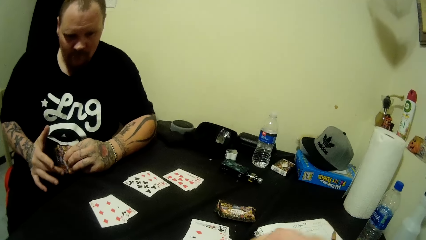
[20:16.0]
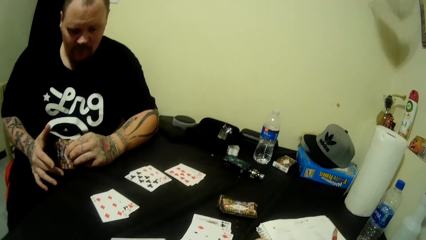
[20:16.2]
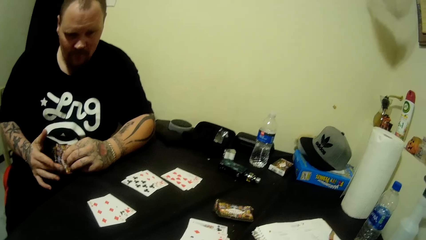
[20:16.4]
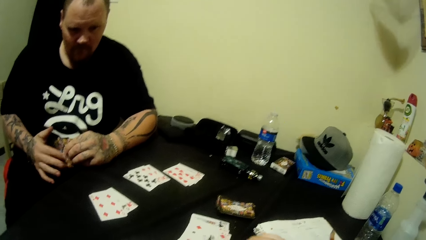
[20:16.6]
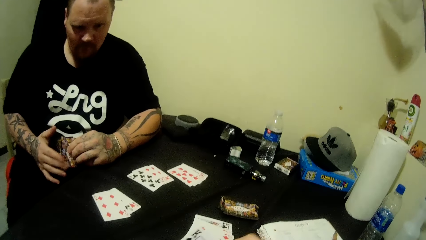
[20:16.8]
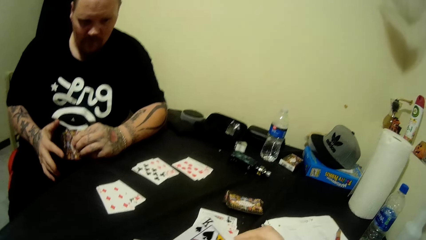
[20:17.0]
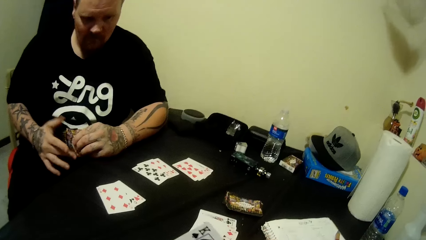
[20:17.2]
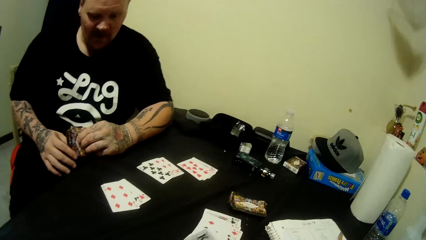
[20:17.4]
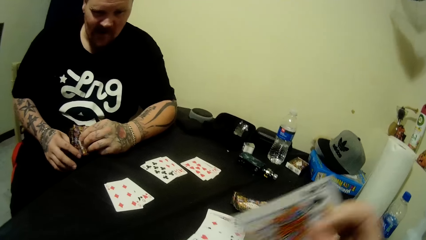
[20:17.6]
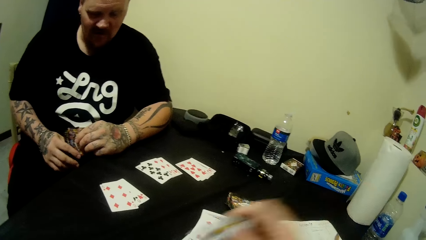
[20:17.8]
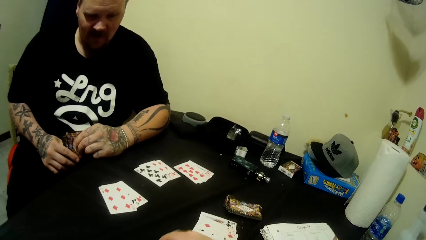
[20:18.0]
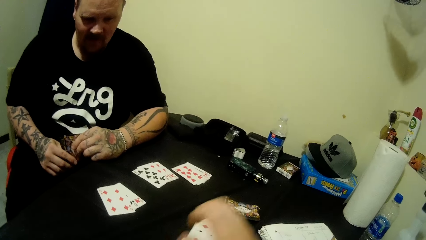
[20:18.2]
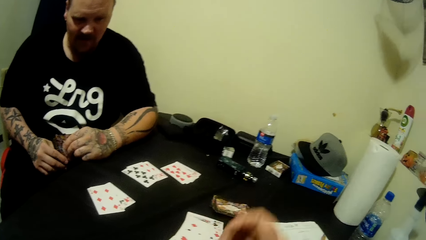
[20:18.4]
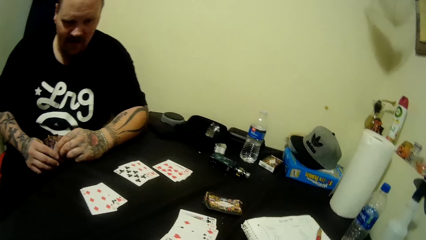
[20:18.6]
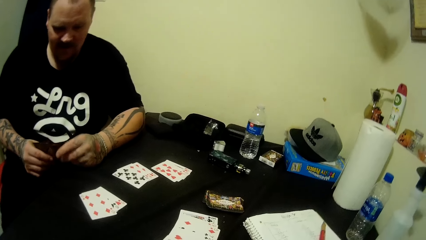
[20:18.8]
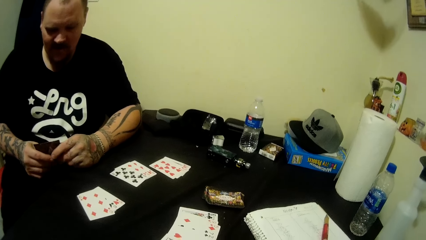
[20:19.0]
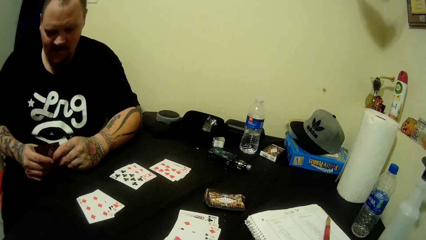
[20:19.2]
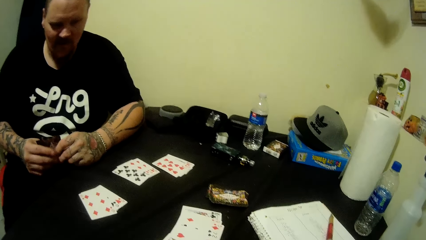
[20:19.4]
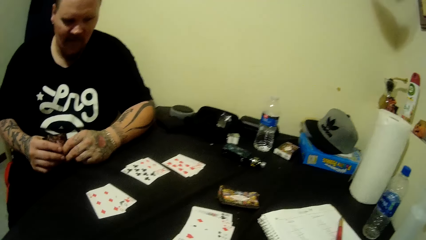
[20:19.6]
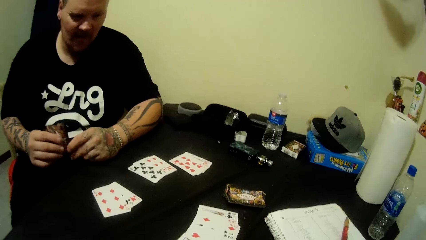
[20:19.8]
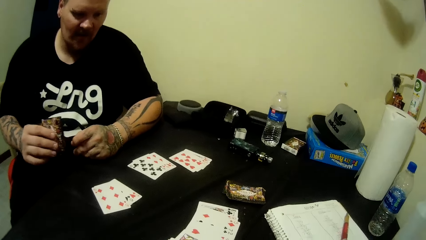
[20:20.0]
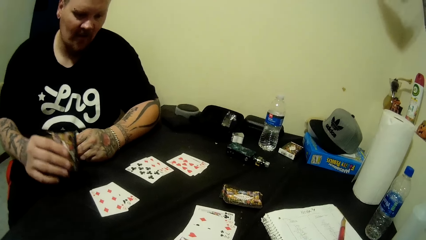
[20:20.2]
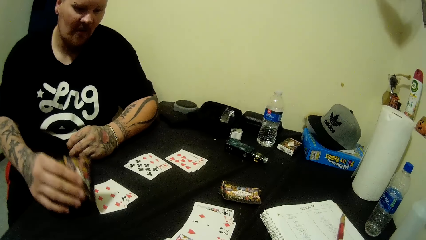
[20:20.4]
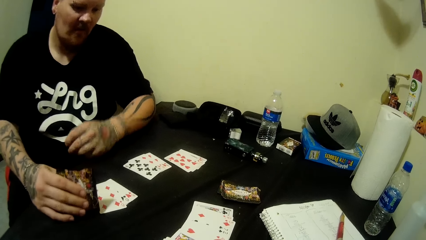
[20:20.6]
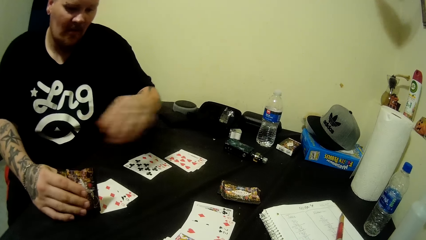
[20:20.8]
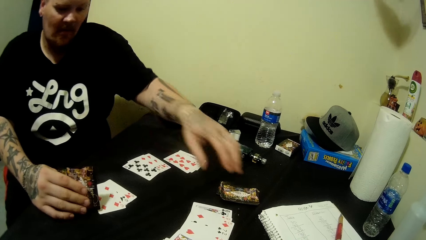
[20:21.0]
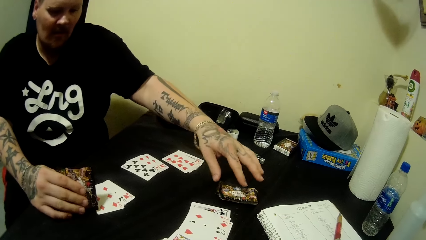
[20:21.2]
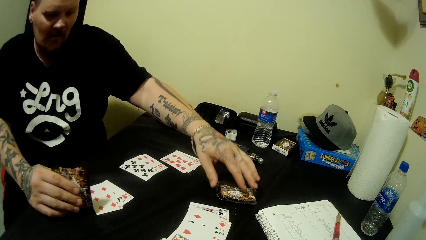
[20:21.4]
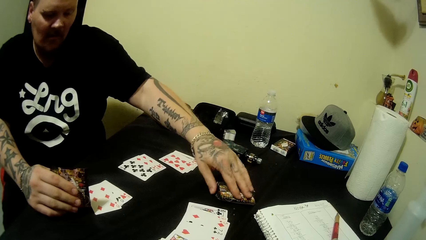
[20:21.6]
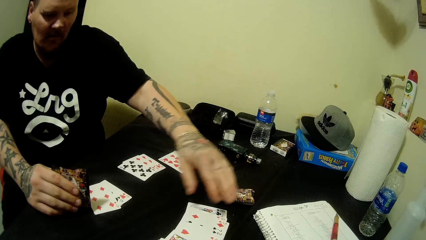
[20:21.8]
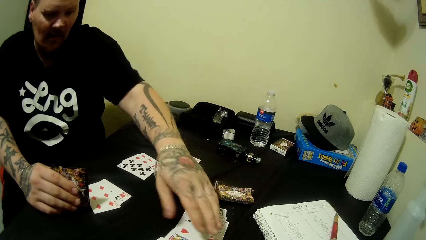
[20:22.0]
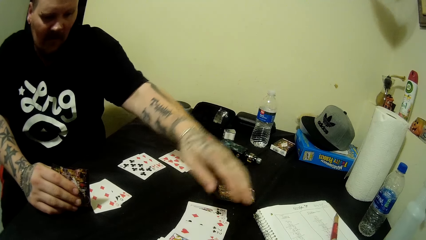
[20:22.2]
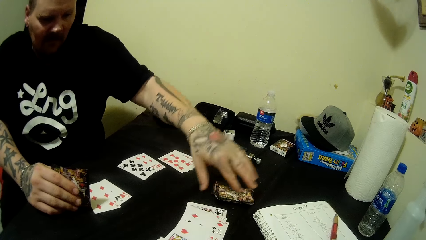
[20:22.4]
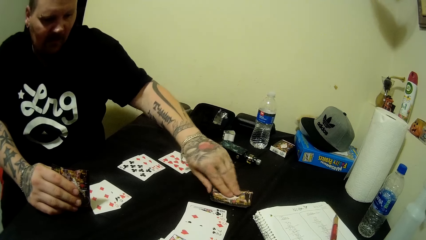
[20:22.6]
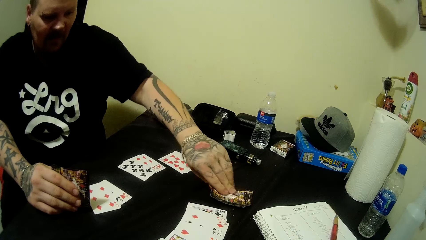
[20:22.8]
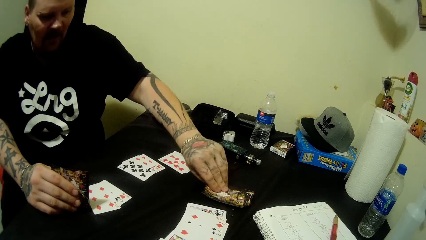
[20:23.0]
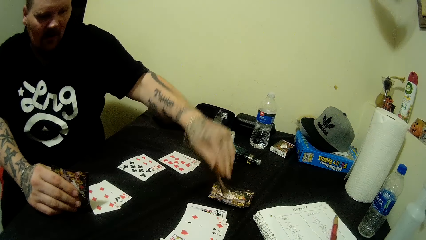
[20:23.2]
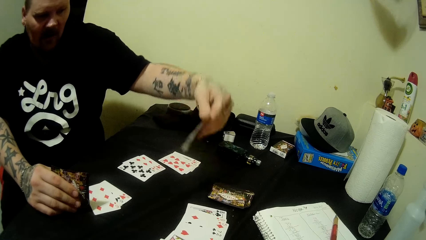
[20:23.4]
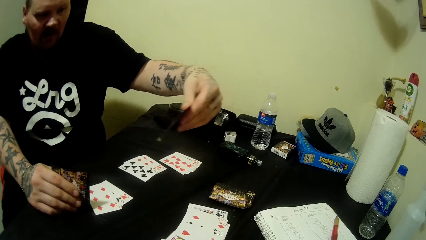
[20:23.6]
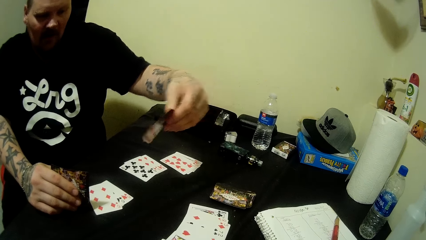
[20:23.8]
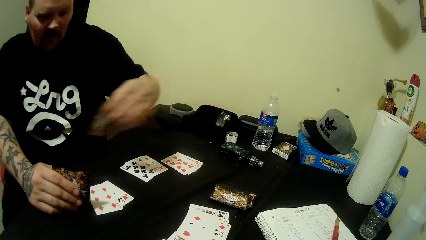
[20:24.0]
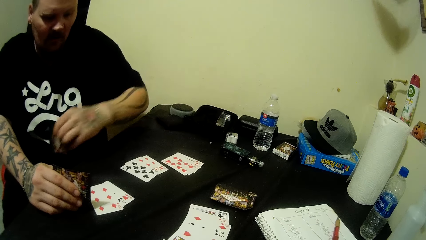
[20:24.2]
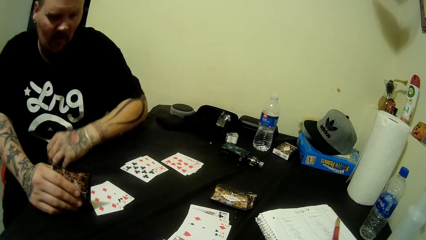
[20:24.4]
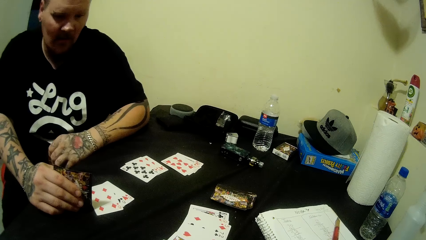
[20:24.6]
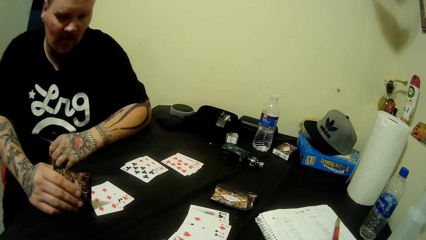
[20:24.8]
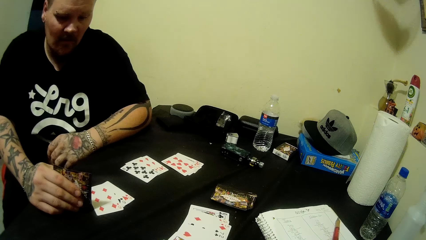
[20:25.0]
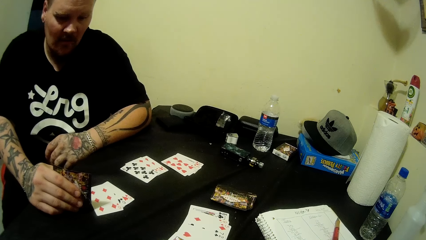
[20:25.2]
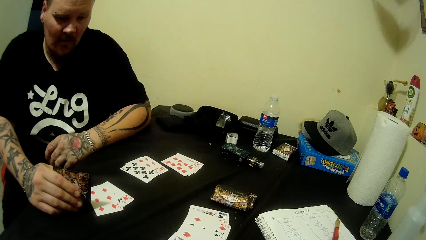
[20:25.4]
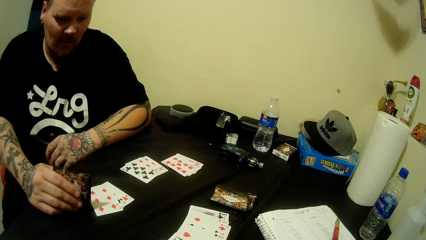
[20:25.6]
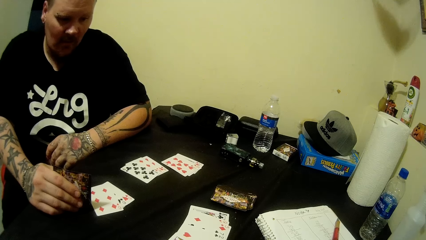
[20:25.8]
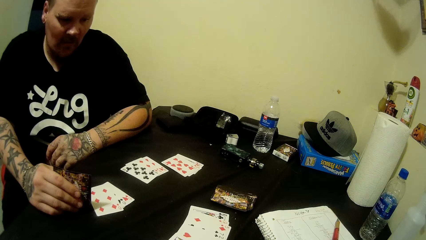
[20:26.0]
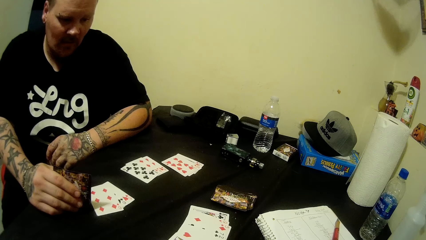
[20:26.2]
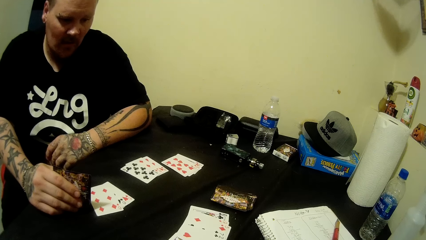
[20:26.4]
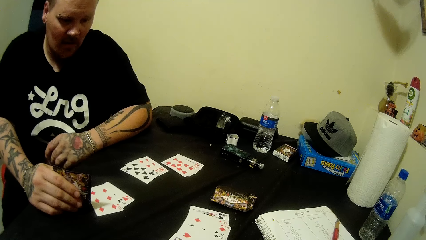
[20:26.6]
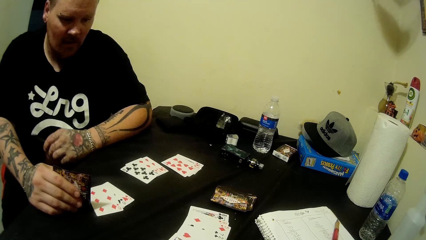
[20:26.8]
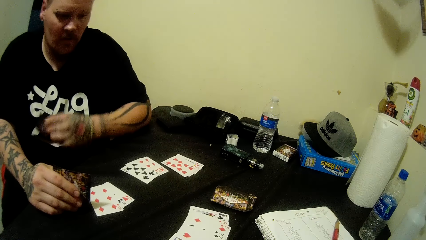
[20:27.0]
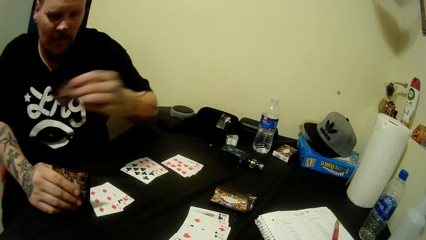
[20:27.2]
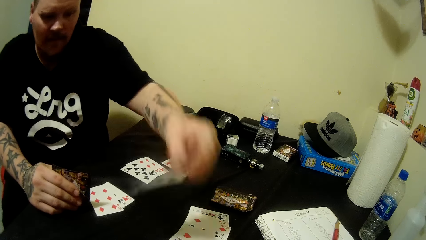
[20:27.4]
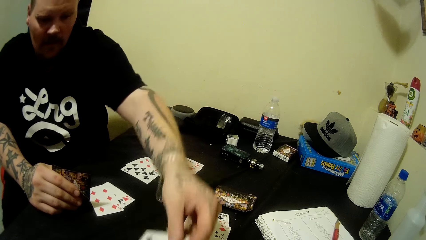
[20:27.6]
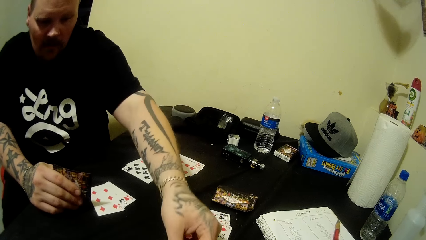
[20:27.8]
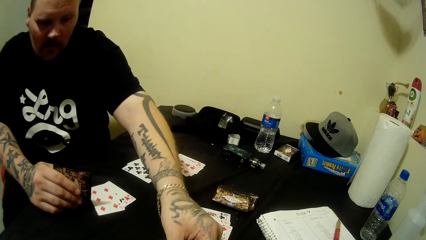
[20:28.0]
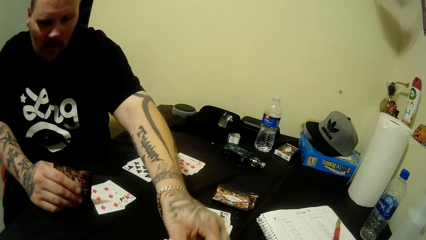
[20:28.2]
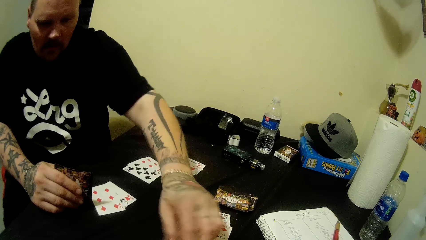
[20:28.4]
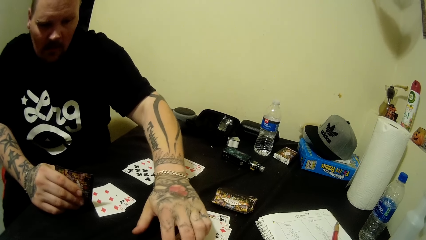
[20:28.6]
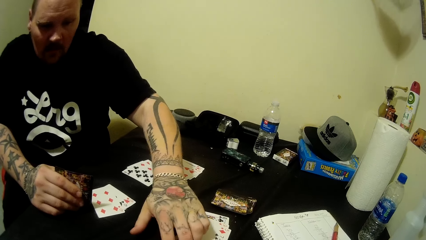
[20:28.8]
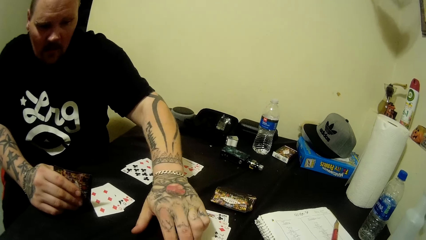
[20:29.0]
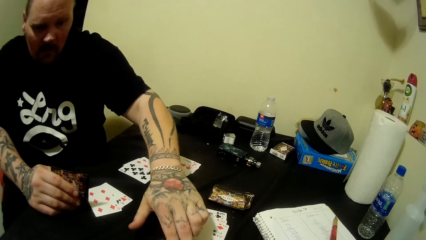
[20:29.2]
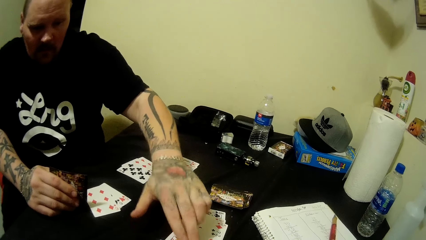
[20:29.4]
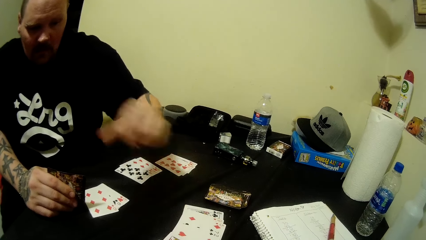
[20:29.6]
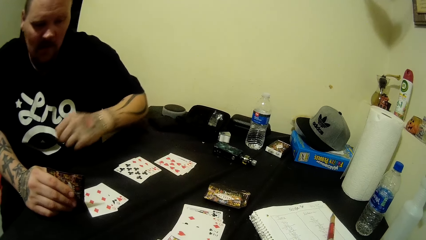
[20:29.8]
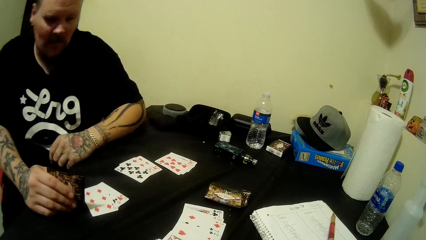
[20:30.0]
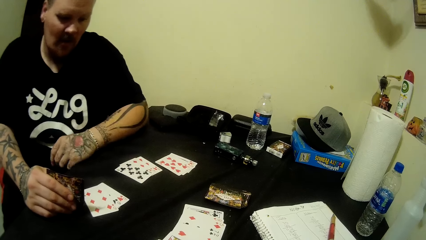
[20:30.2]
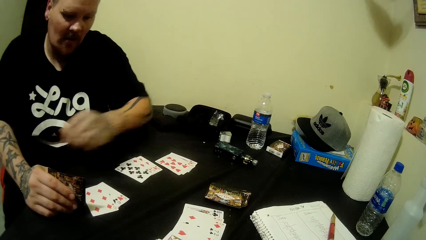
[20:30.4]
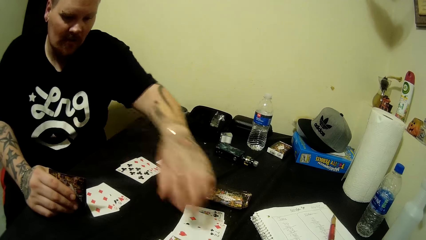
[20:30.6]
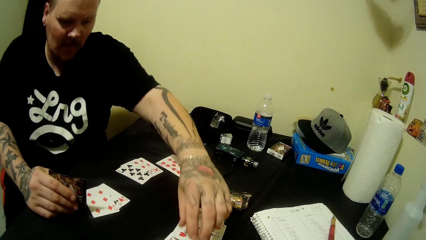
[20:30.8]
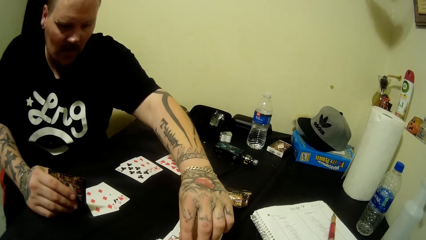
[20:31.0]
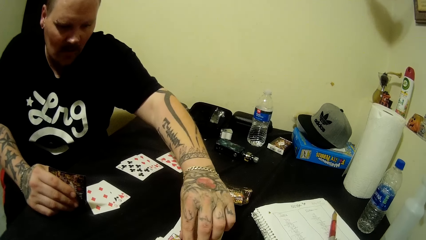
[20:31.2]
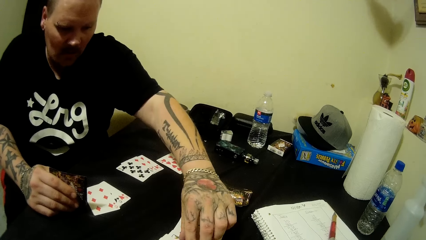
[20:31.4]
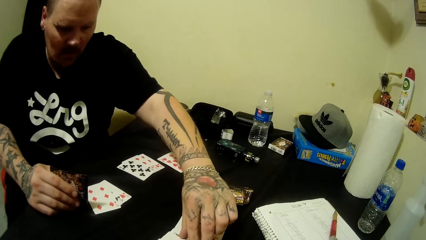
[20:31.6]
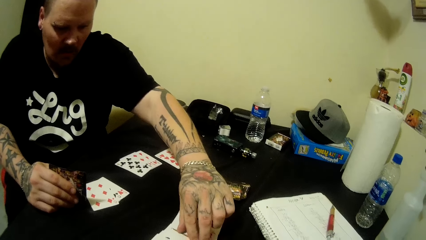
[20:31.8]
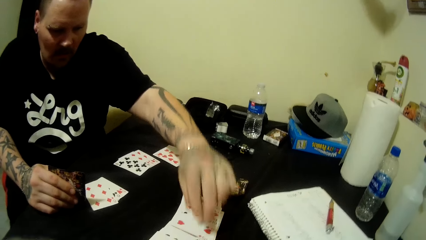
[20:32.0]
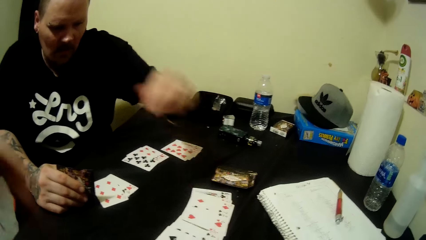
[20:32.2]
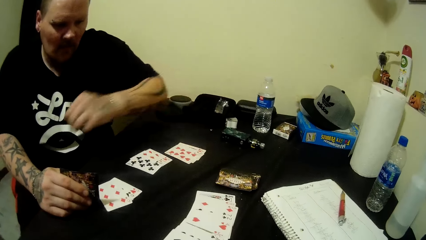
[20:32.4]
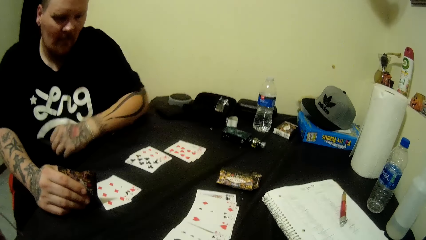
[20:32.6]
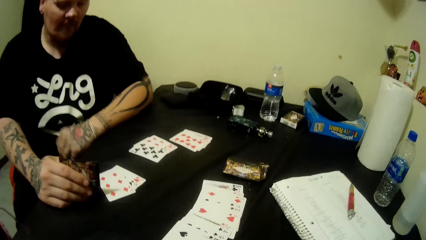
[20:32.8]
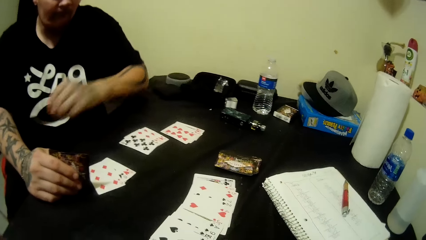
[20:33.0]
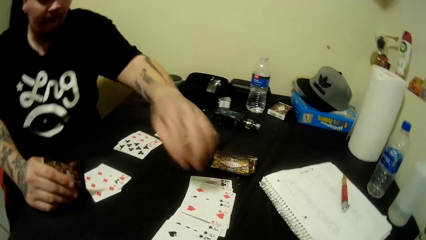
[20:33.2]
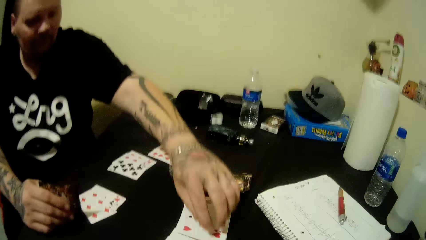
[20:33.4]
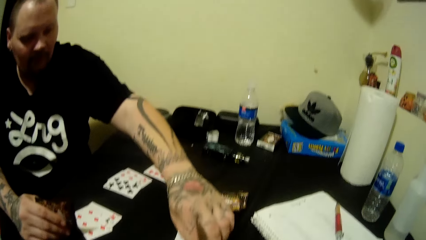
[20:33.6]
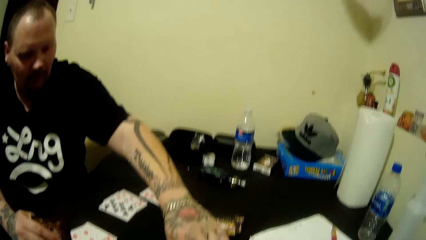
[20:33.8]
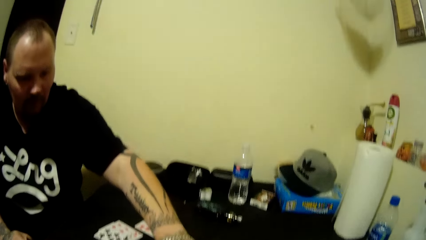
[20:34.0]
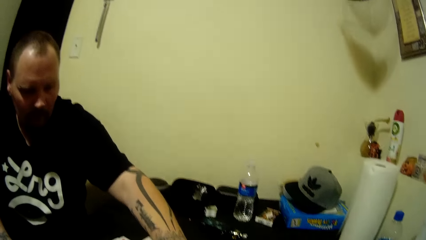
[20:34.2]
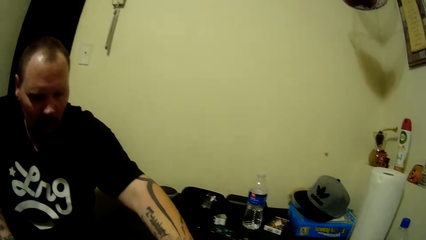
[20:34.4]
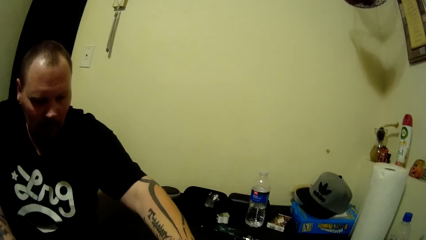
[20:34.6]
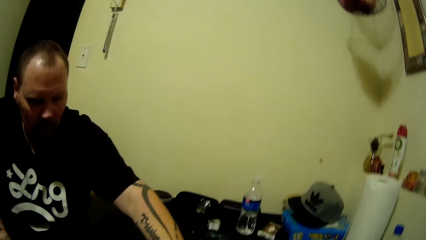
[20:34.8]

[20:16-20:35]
The camera wearer holds a playing card in the left hand. They drop the playing card on the table. A man looks at the playing cards, rests a hand on the table, picks a playing card from the table, looks at the playing card, rests a hand on the table and looks at the cards around the table. The man drops a playing card on the table, rests a hand on the table, holds the cards on the table, rests a hand on the table and does something.
